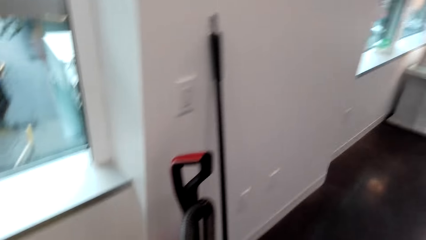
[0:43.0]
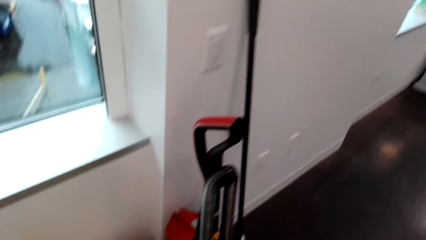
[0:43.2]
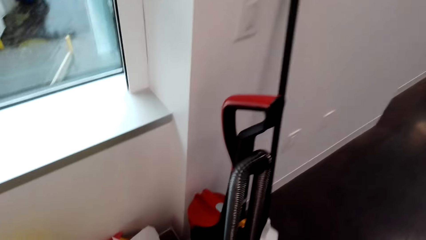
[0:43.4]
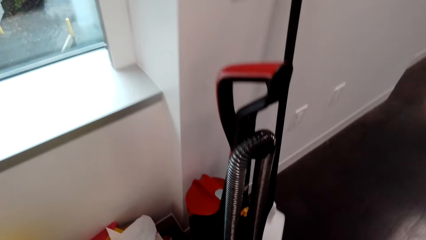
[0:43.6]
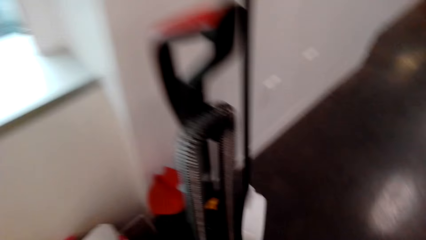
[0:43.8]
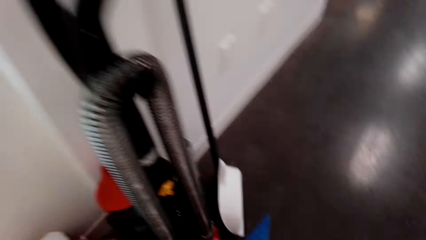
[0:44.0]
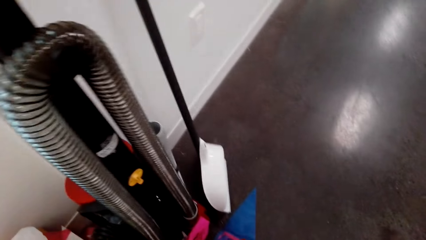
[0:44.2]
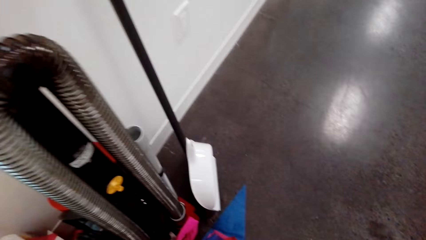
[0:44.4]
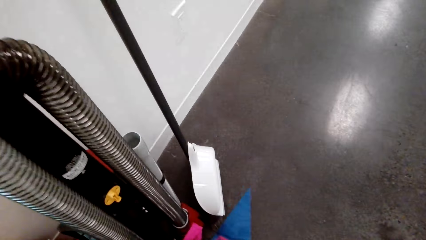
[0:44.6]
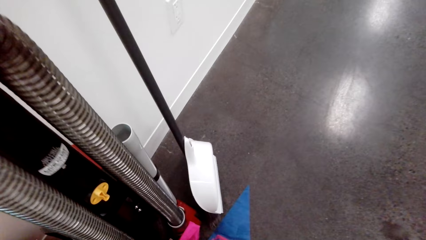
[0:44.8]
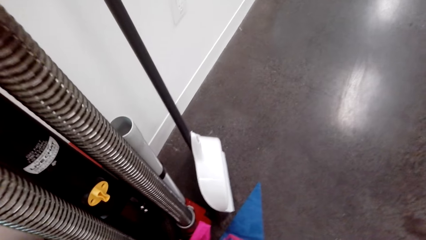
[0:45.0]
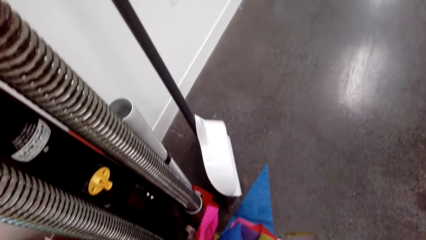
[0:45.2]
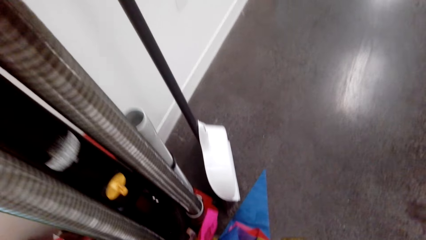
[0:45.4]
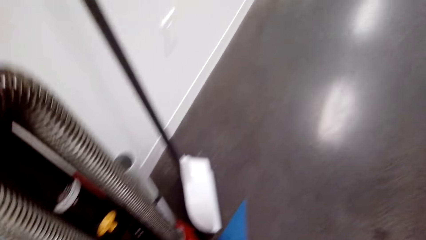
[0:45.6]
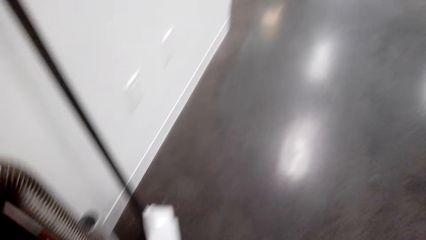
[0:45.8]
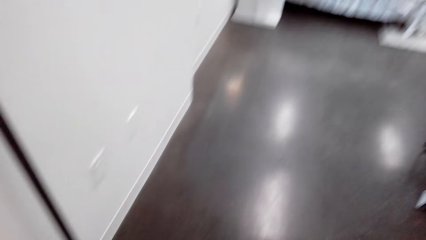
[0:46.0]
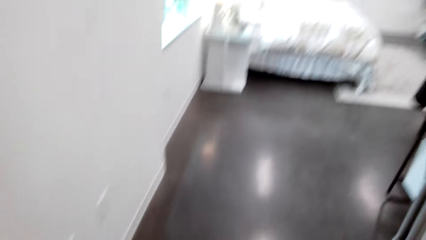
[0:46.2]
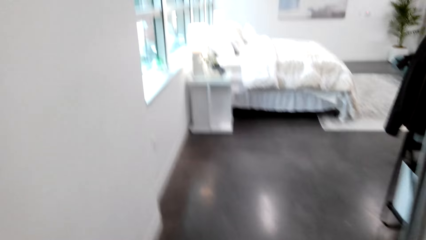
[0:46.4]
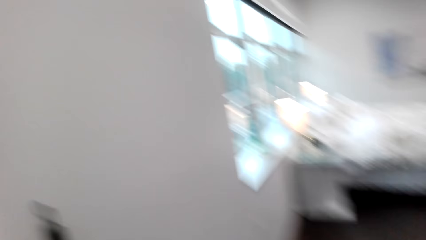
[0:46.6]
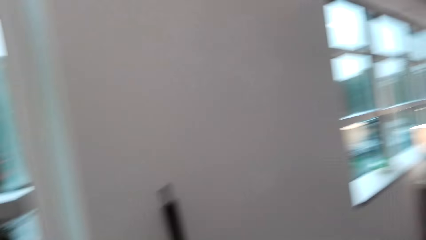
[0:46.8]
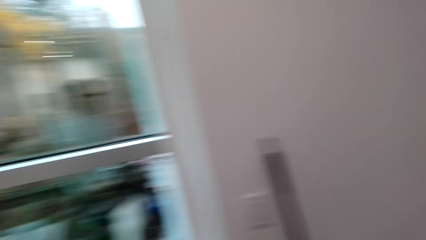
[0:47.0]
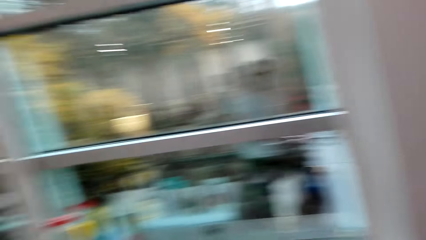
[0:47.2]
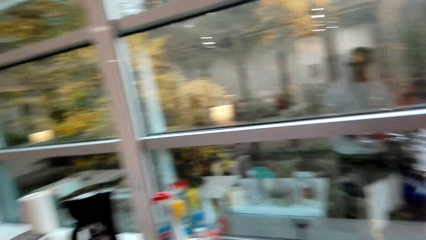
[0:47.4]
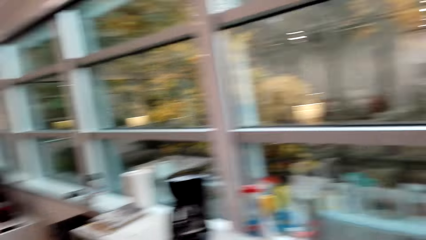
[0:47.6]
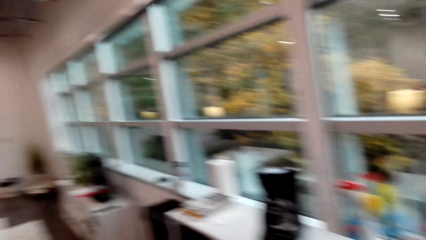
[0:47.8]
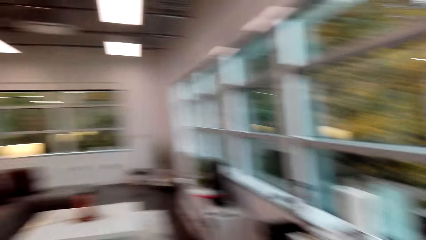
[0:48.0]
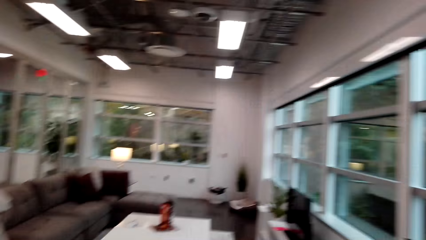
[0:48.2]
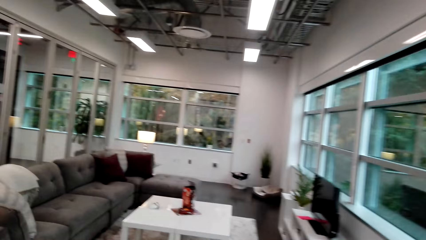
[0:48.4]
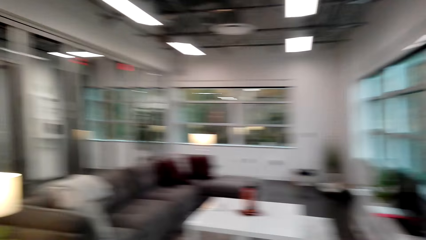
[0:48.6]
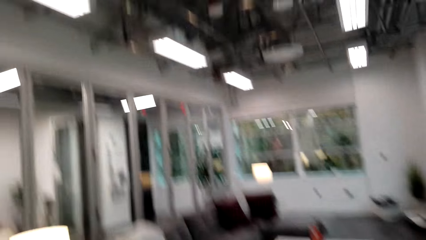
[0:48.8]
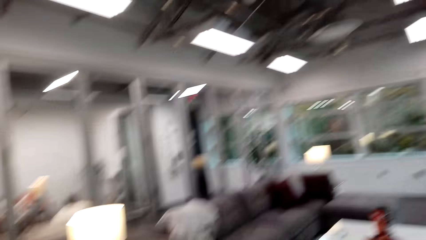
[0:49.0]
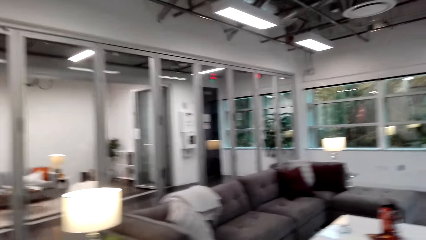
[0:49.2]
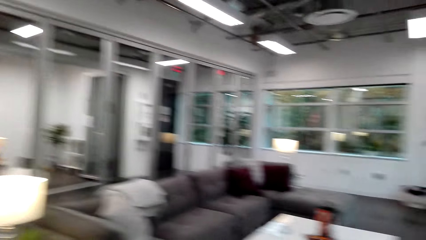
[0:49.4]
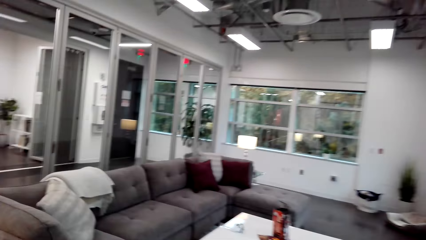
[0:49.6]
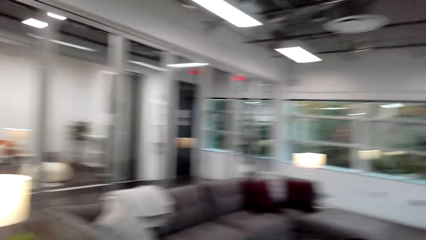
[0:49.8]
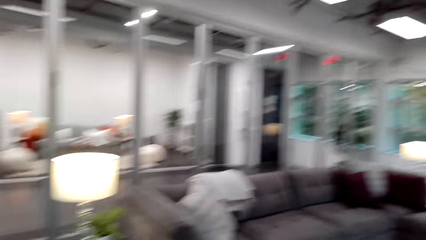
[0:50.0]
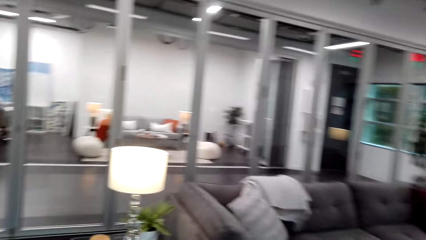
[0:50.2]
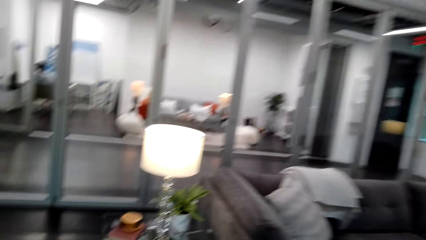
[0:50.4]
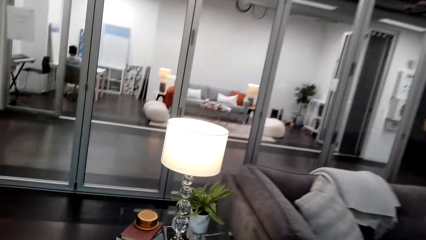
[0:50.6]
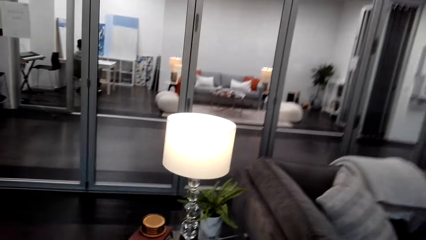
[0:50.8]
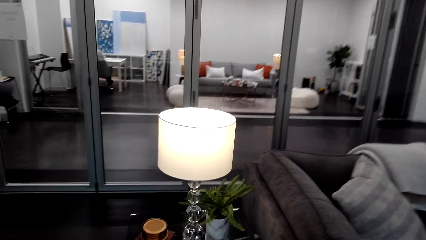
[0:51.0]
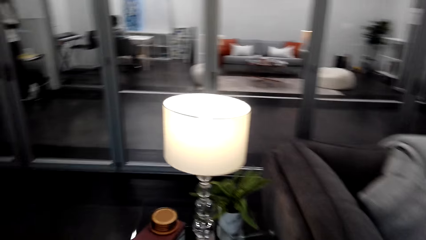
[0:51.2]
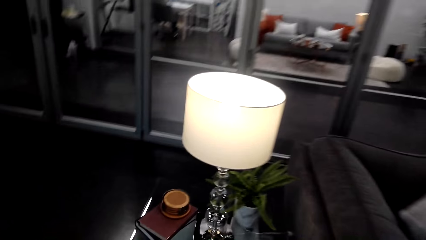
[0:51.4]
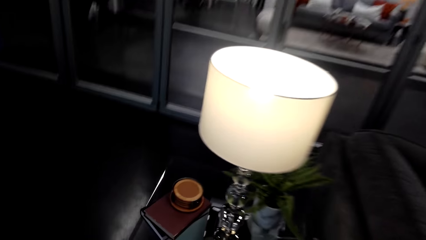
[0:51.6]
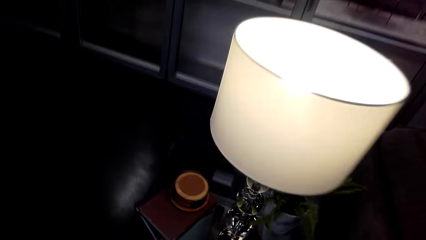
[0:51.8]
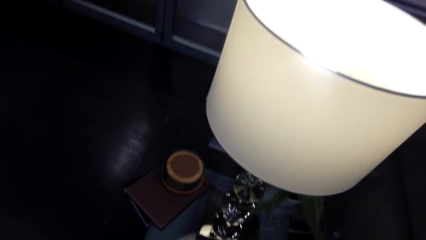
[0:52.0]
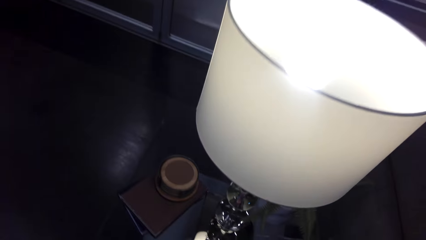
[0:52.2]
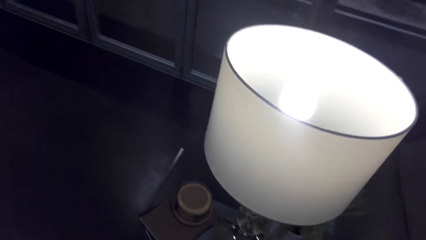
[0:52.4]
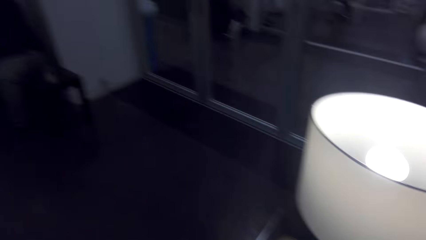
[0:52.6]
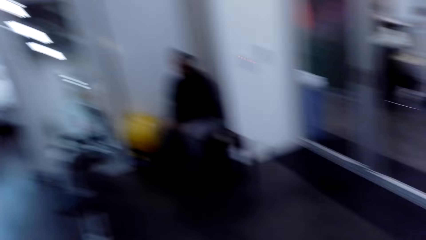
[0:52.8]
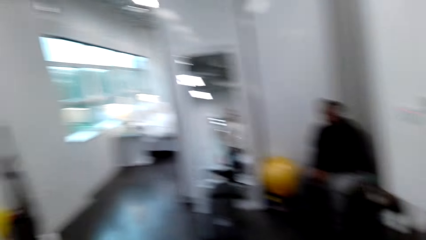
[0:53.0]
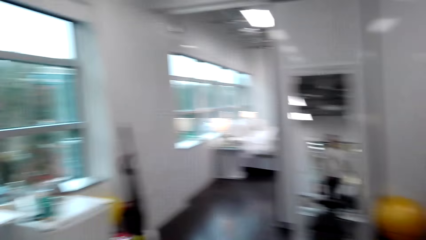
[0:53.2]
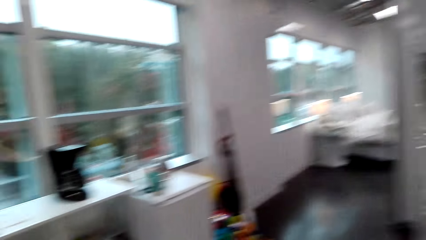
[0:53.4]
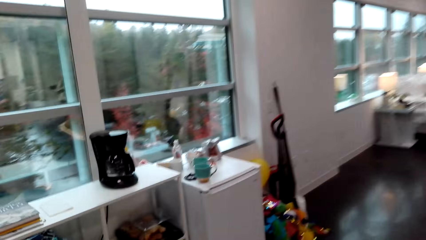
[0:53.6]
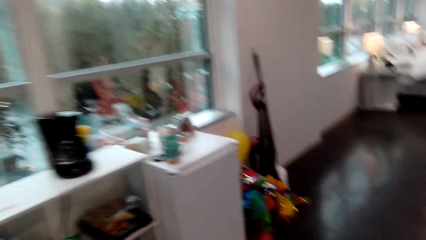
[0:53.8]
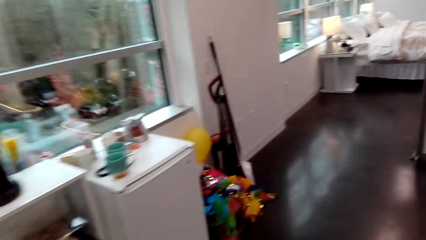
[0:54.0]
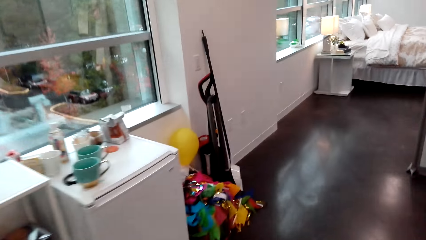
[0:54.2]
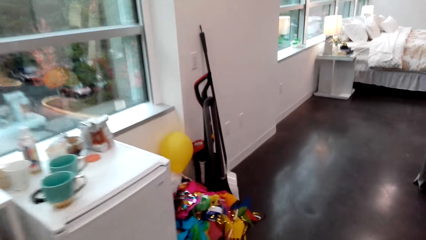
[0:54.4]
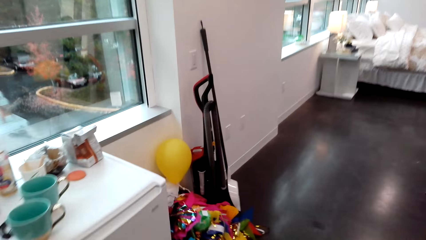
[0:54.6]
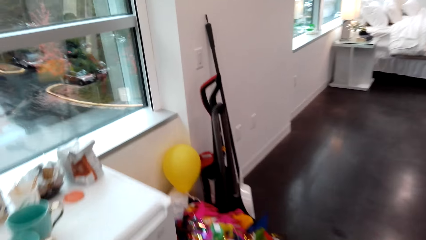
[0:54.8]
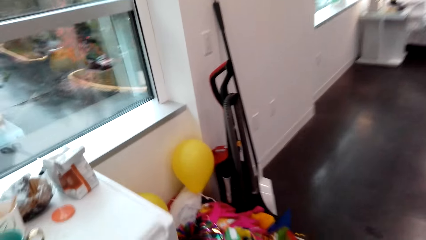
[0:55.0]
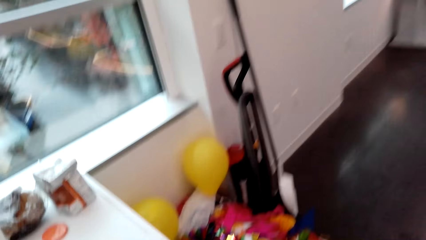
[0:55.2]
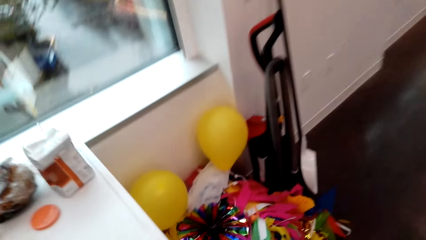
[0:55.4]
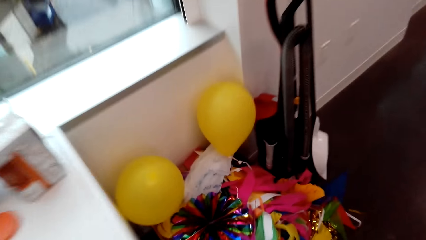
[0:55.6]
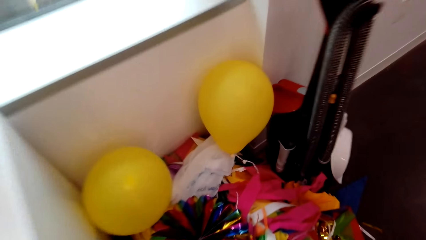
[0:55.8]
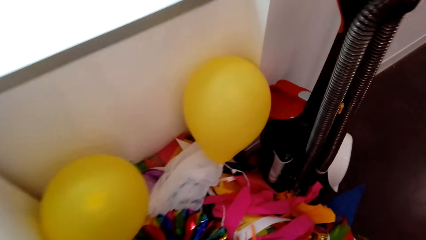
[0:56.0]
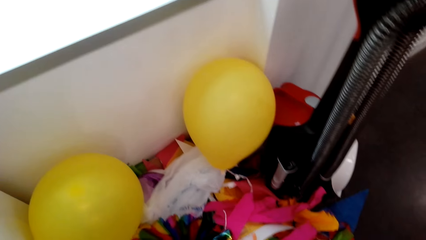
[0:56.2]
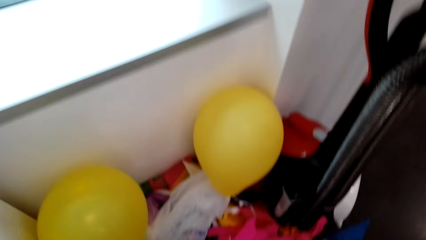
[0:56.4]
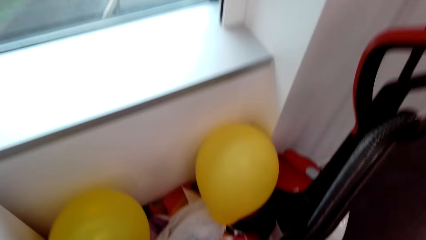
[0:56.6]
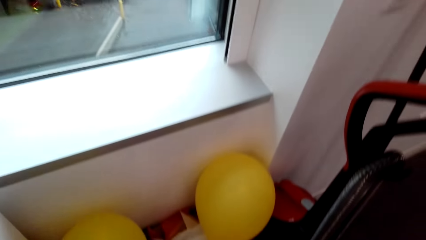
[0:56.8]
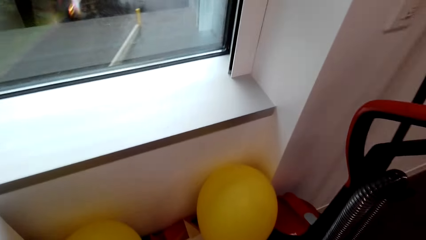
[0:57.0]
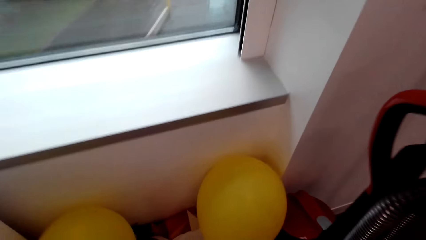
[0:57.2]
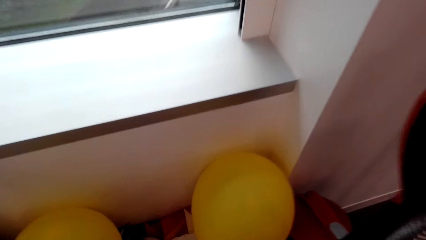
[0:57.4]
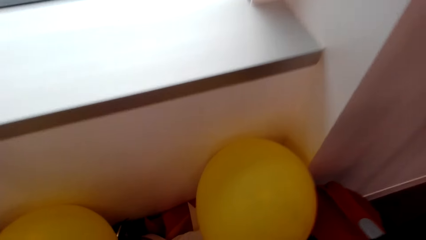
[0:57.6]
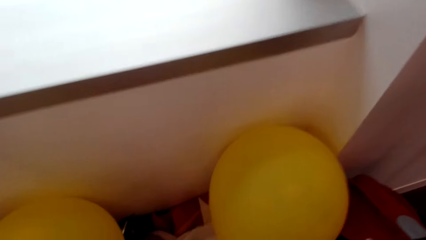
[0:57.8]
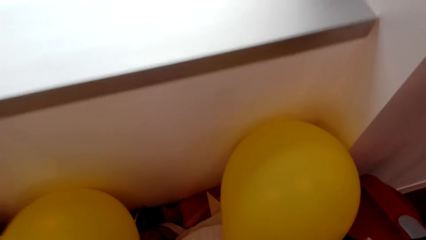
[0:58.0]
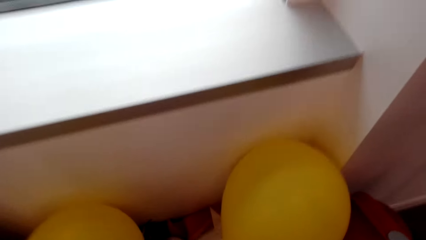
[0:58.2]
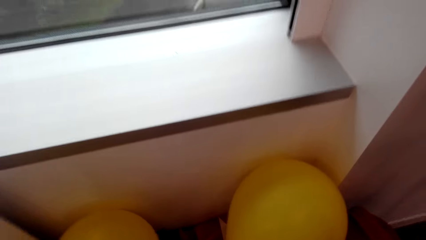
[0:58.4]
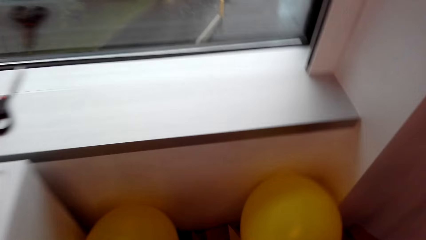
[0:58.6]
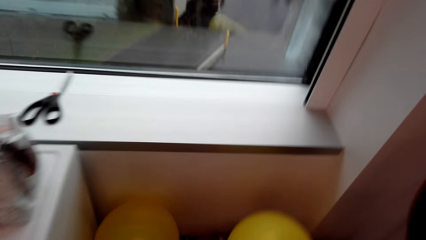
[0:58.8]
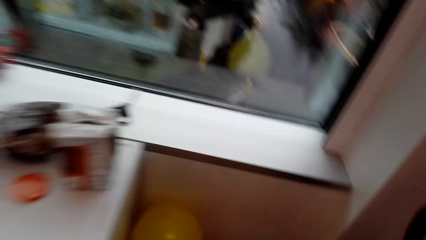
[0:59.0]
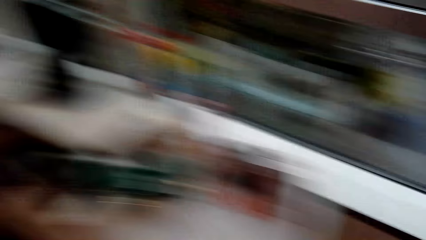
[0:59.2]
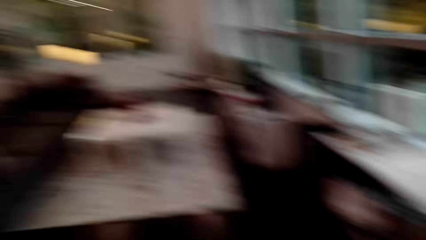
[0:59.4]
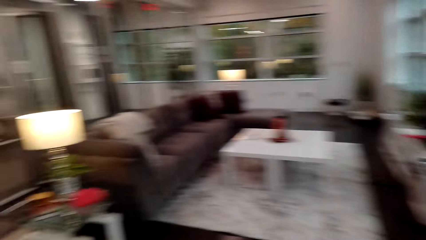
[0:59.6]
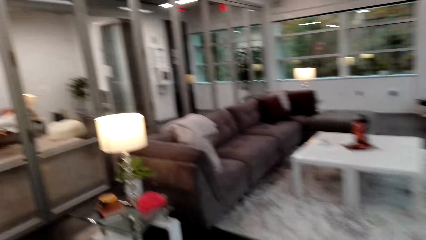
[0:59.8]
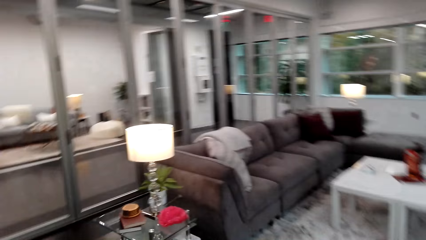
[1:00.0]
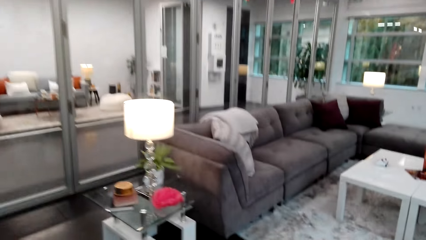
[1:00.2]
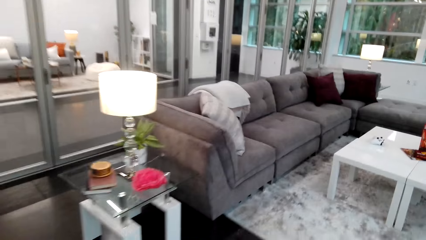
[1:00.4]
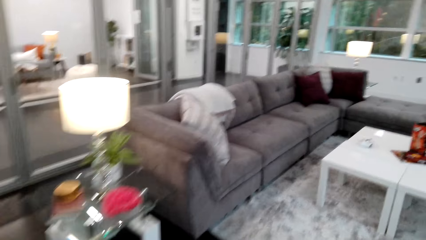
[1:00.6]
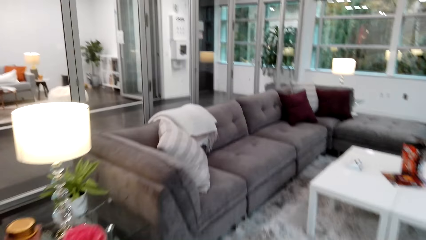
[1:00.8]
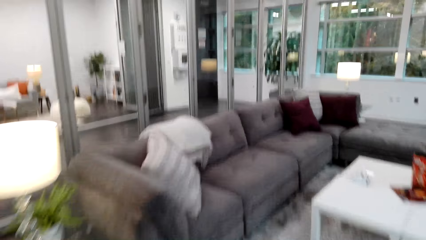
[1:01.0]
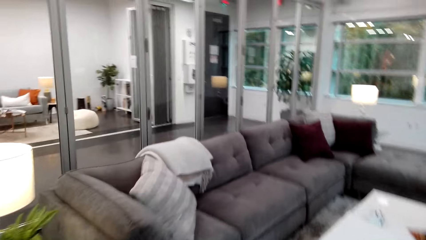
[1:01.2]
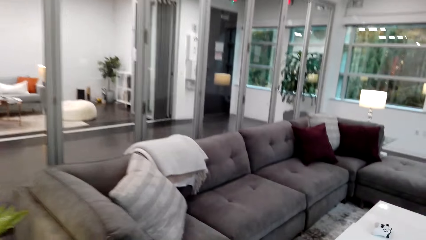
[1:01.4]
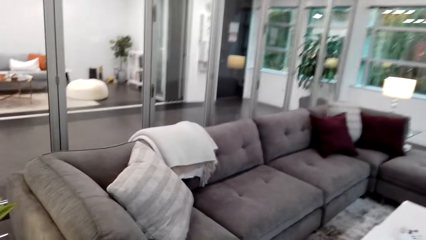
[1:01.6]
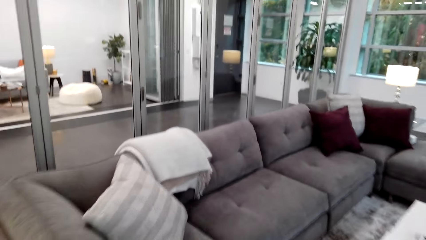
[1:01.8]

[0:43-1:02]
The camera wearer picks up something. They walk around the room. They pick up a balloon.
